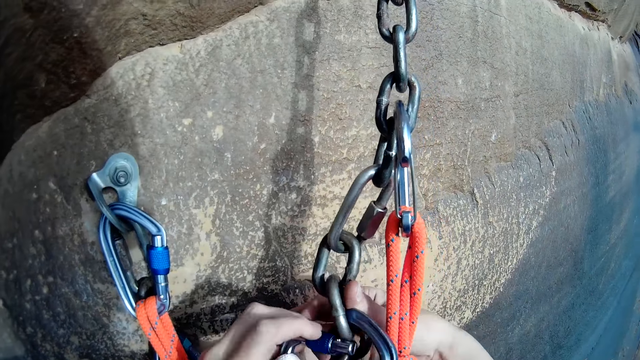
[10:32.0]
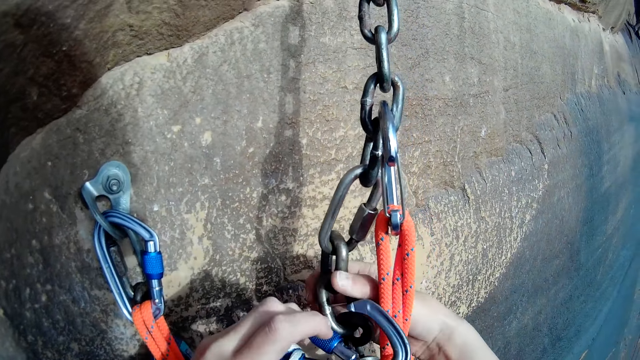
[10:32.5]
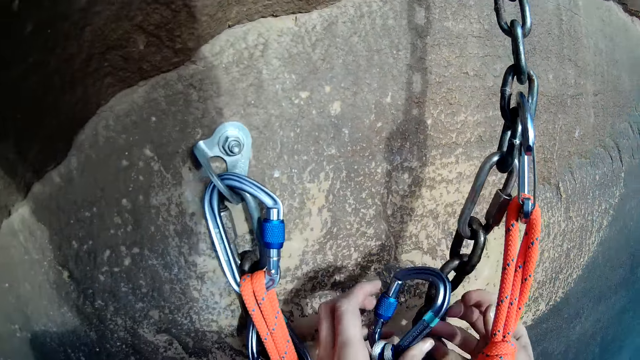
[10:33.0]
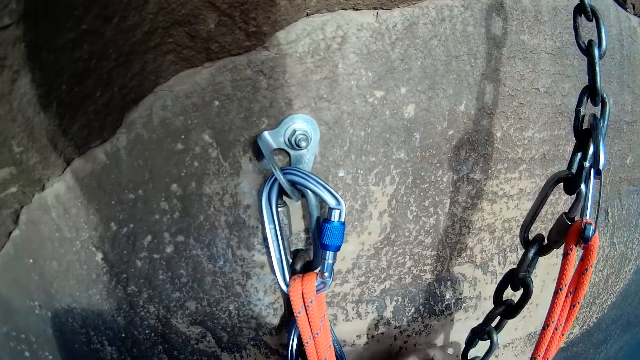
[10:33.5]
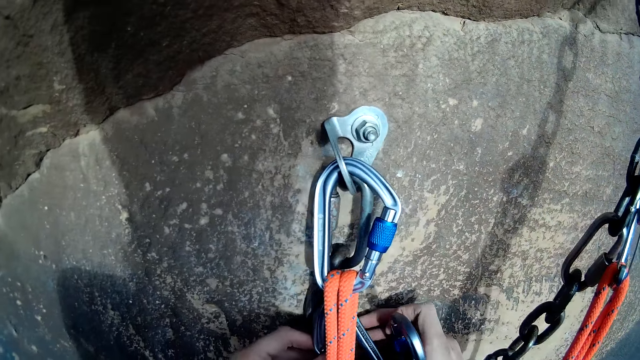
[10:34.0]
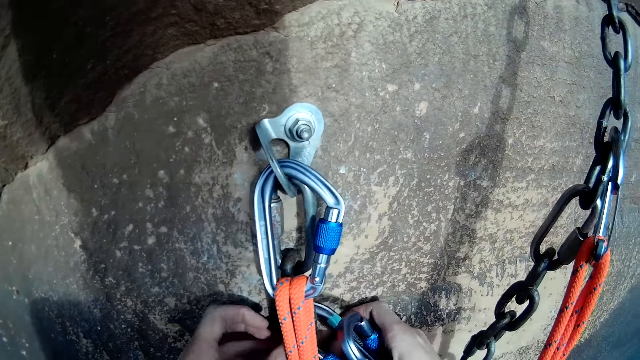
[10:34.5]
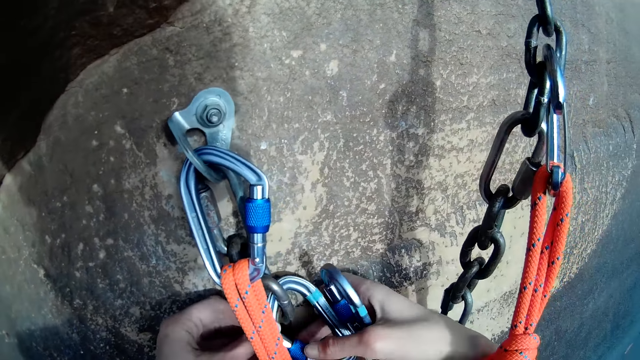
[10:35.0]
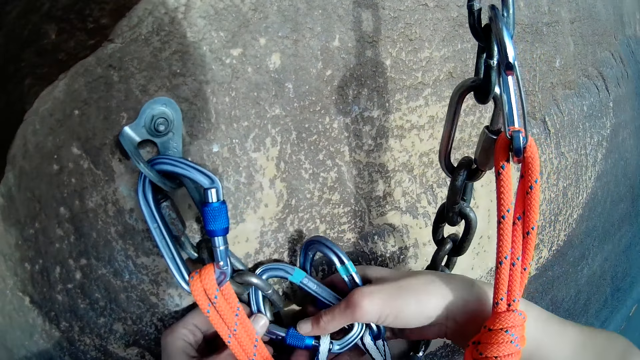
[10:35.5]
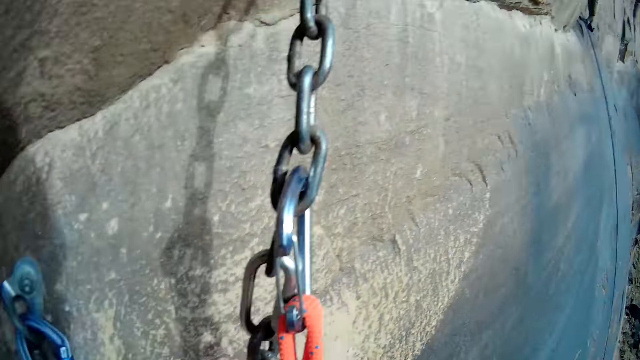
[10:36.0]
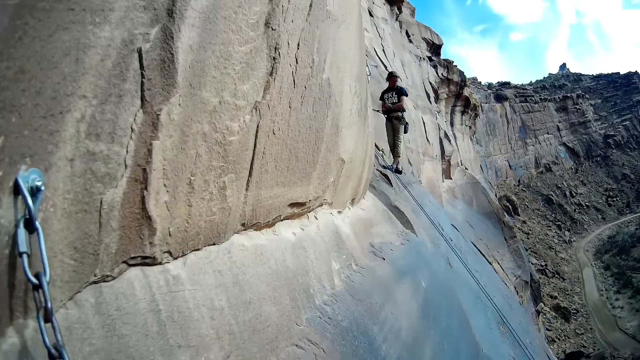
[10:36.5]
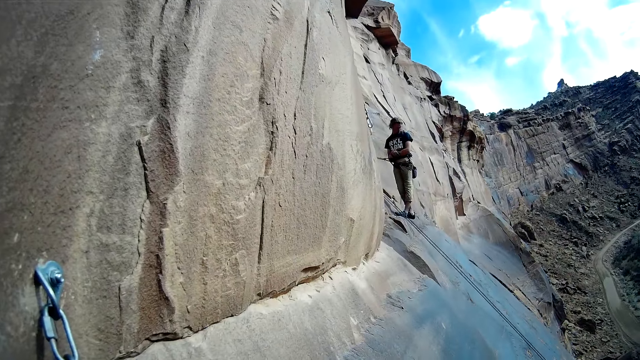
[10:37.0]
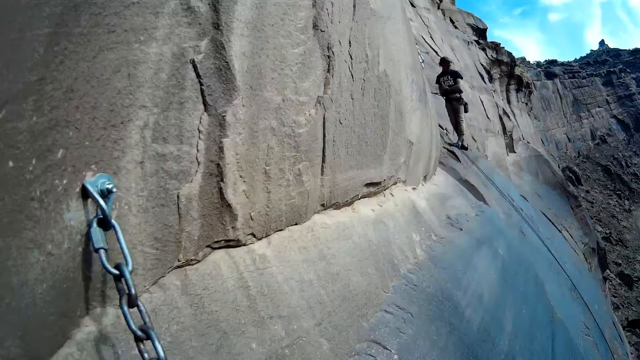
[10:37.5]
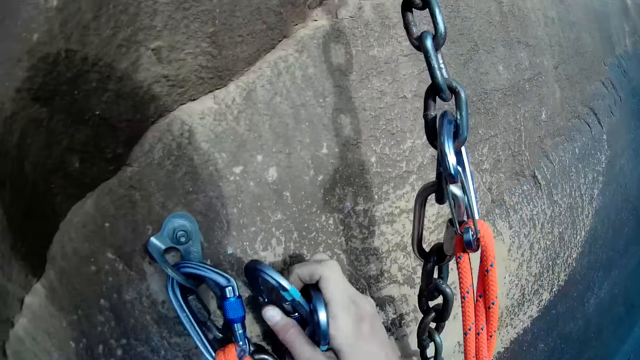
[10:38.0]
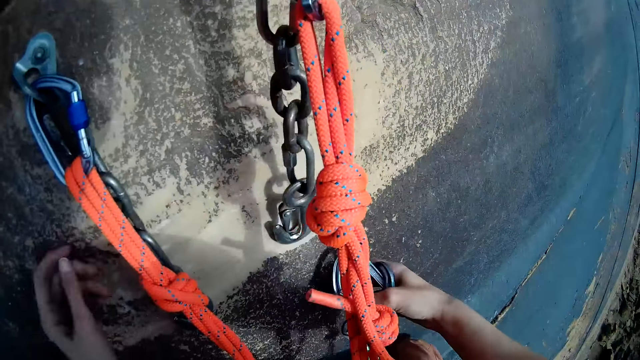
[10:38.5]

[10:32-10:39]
A man ties the chain on the chain. The camera wearer looks around. The man passes the chain to the left hand.

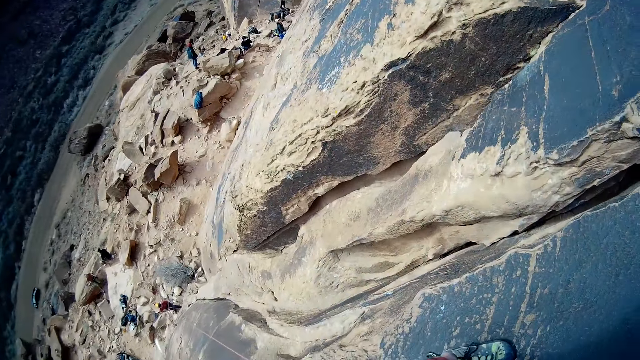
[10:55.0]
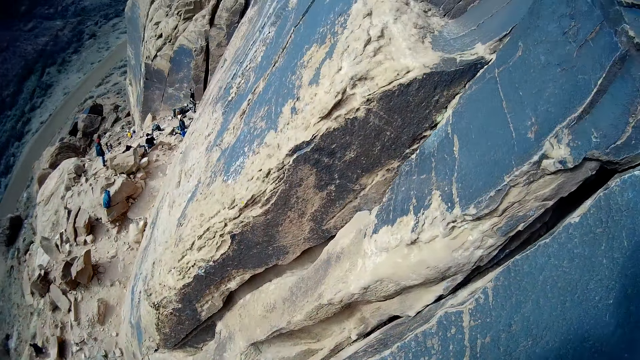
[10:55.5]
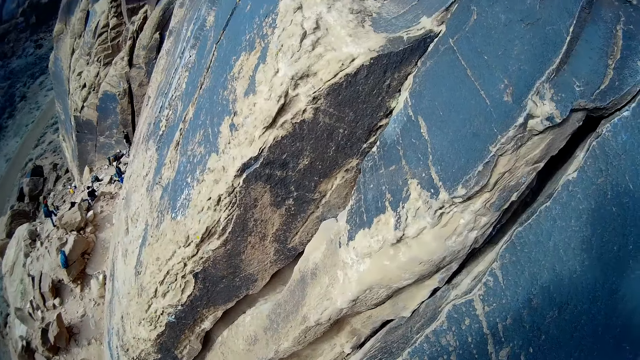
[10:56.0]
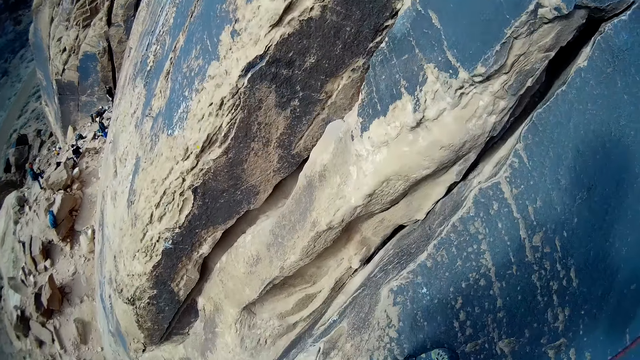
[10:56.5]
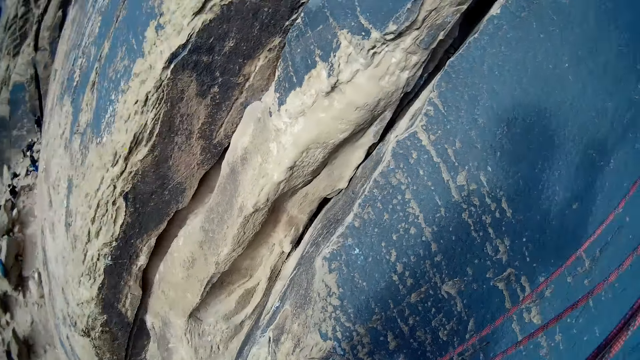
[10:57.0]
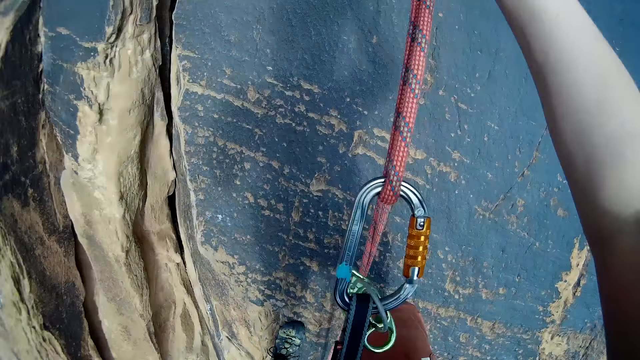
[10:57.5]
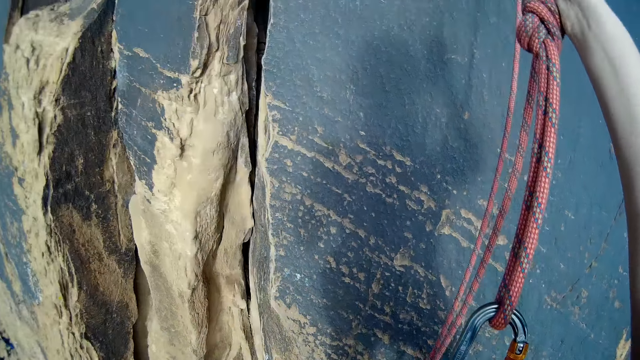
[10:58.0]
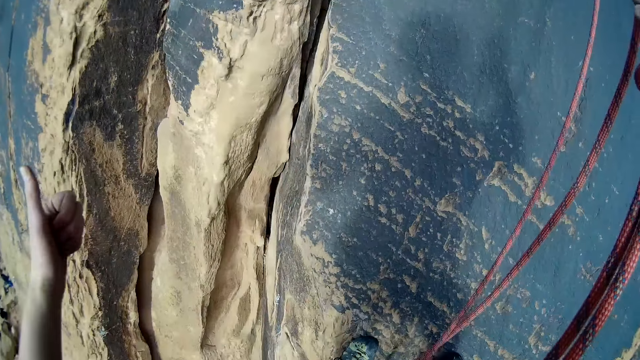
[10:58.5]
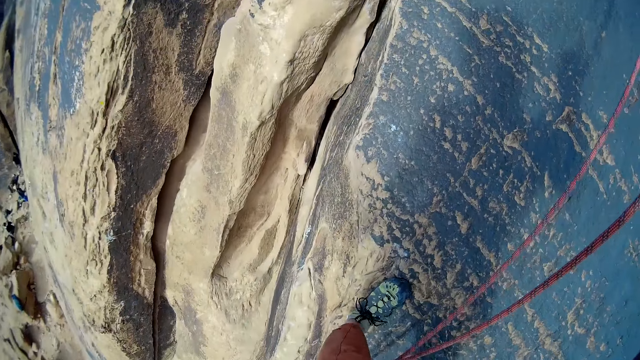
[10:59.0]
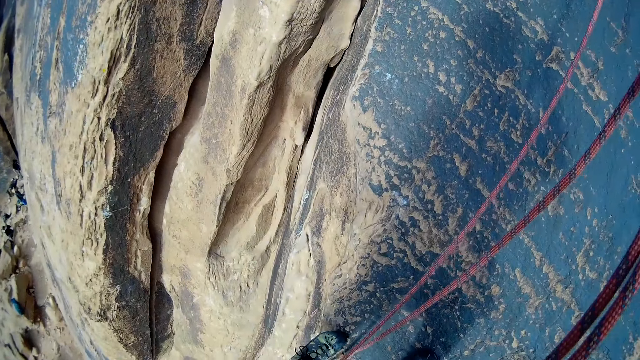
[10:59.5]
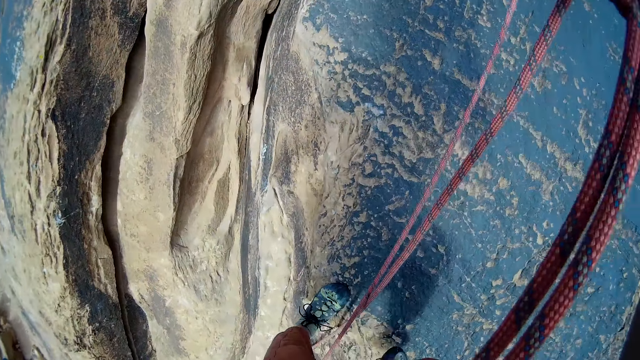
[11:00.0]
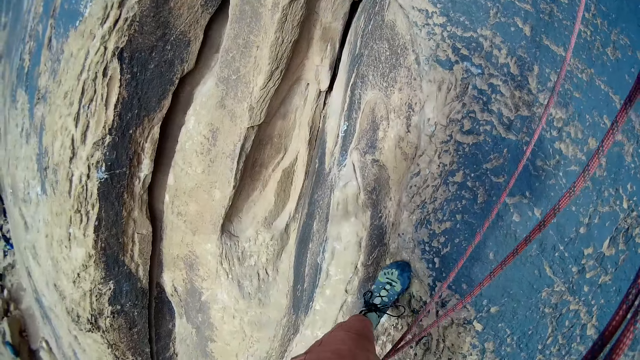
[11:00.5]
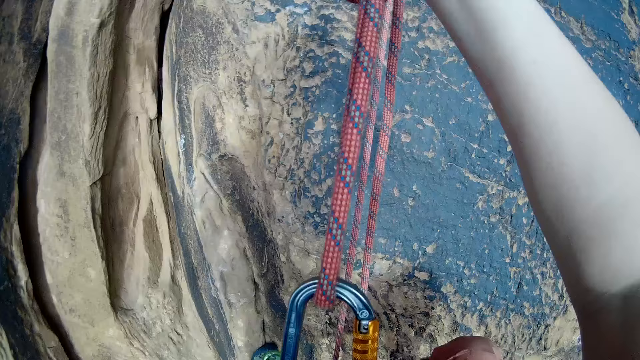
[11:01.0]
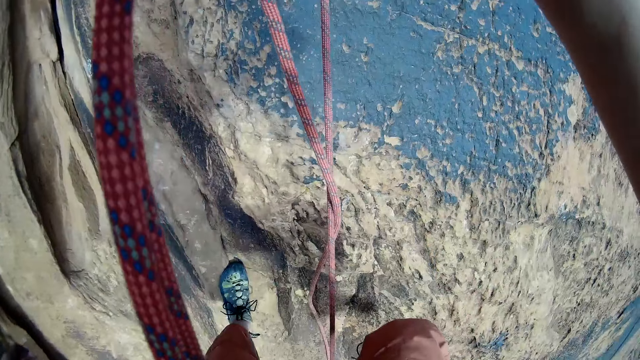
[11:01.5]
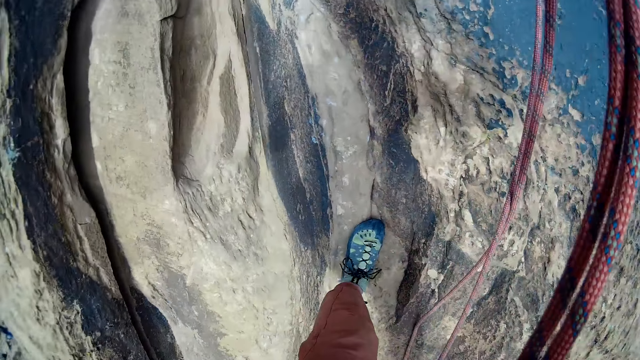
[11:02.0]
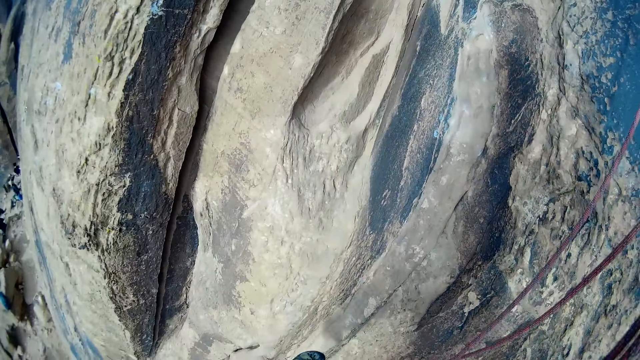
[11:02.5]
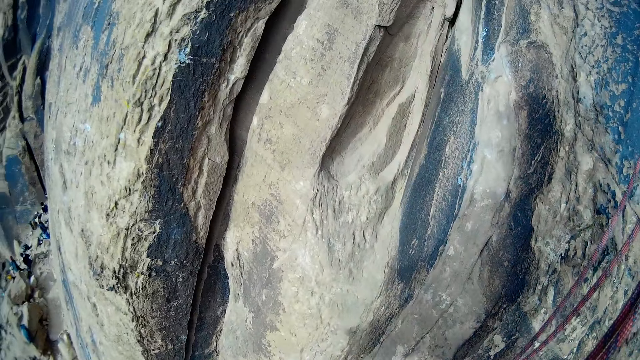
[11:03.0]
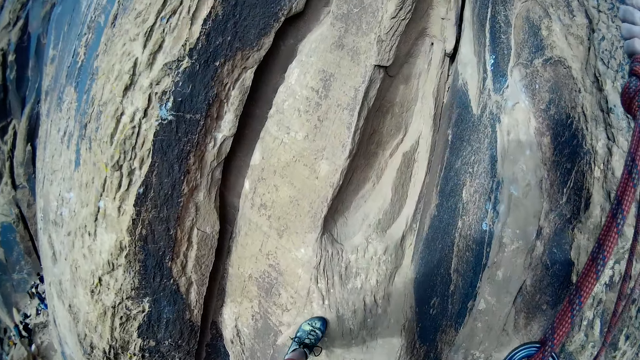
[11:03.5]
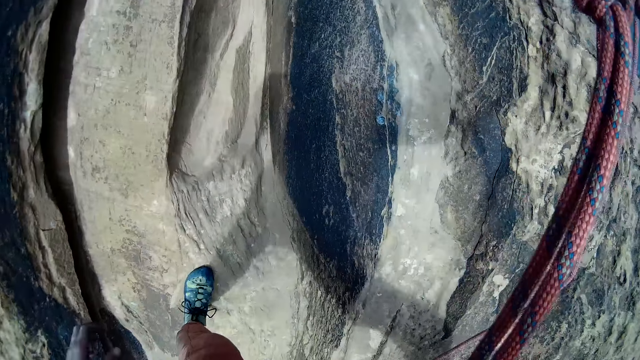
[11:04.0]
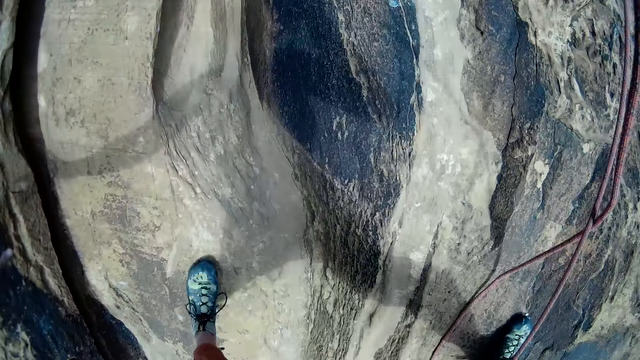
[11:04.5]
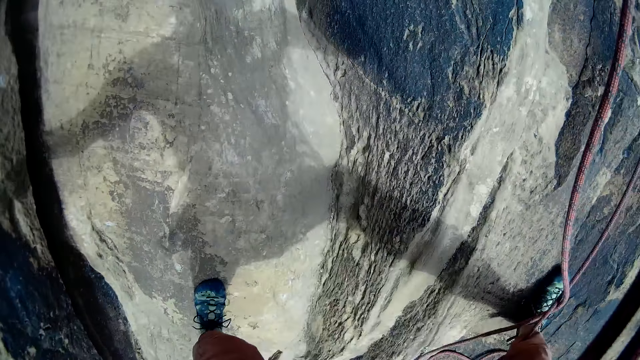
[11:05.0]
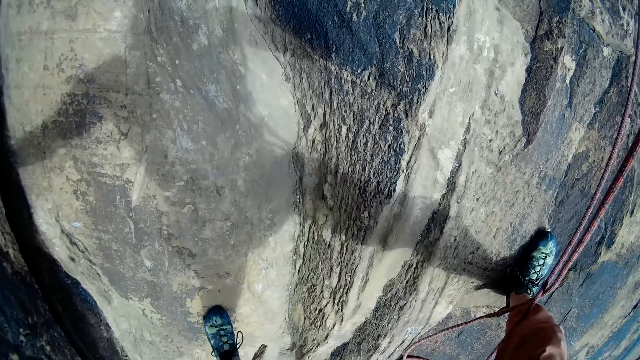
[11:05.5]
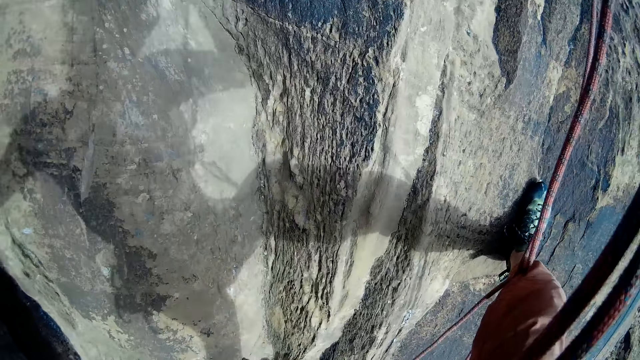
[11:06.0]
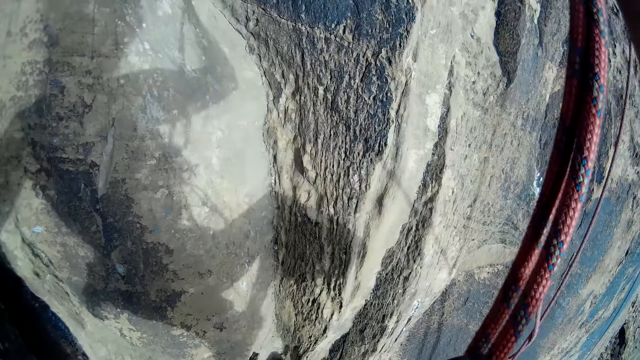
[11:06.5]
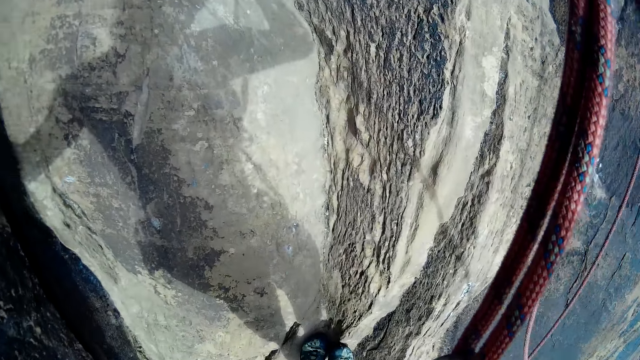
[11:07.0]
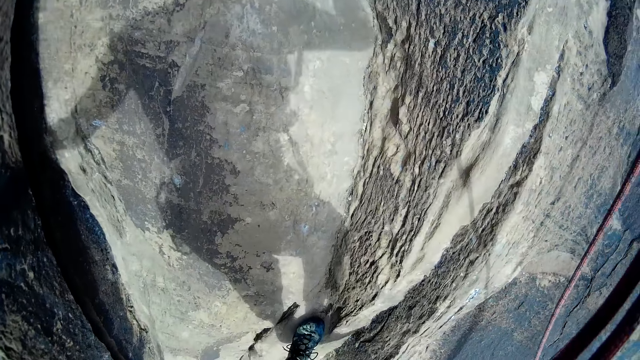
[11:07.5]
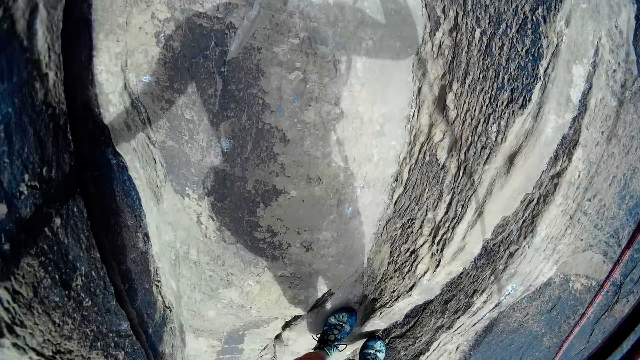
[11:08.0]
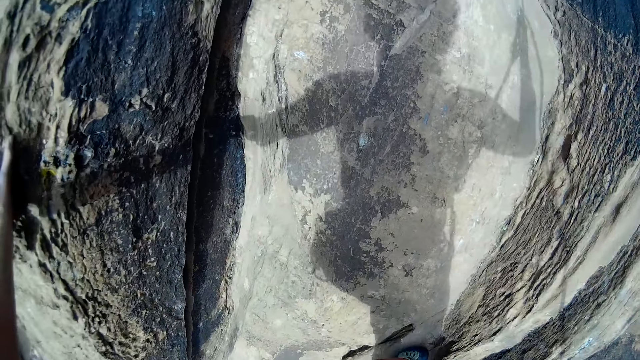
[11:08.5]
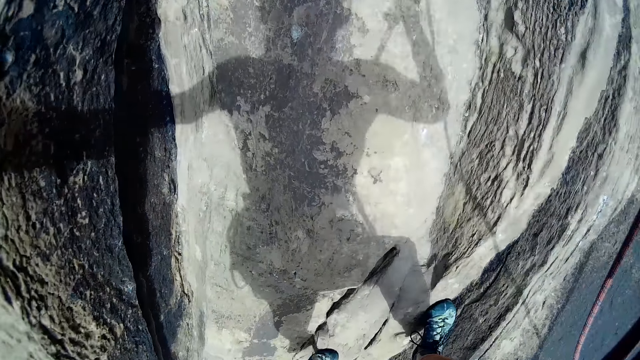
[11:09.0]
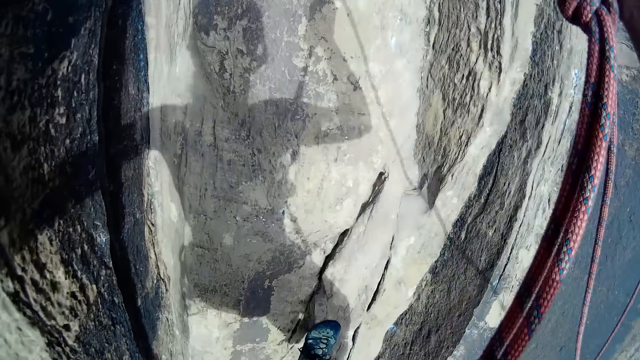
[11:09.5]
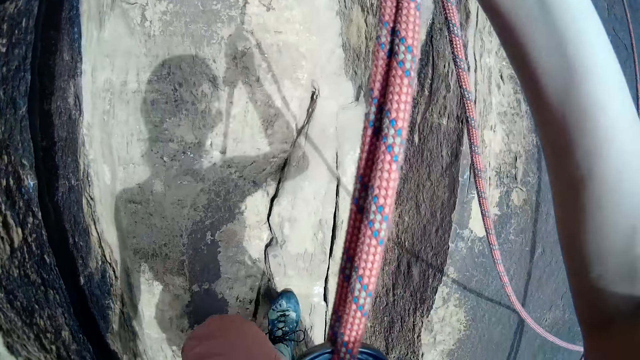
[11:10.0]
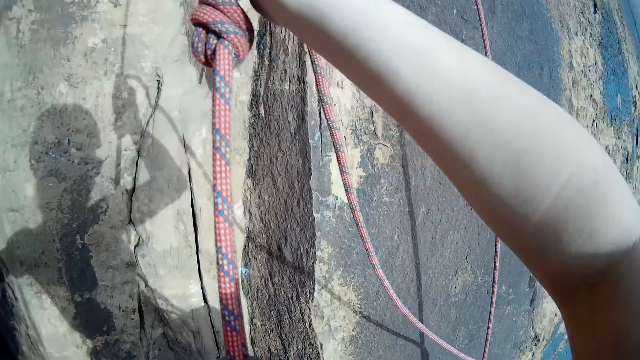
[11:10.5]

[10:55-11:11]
A man moves the leg. The man moves the hand. The man moves the hand again. The man steps backward. The man touches the rock. The man steps backward.
